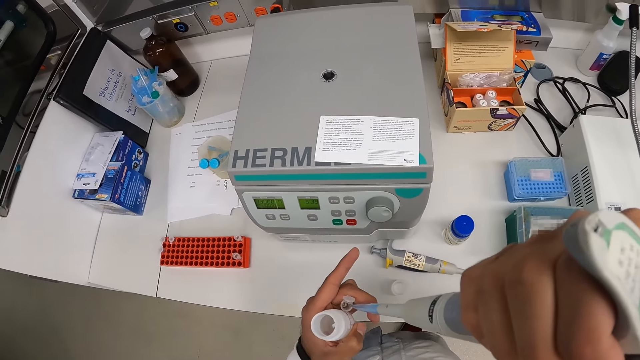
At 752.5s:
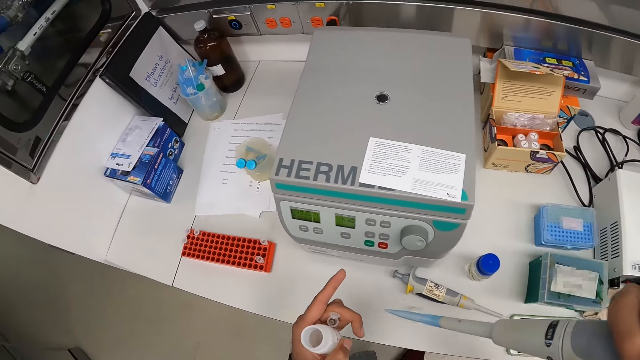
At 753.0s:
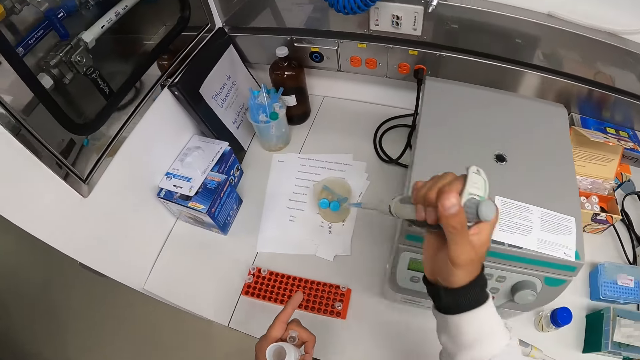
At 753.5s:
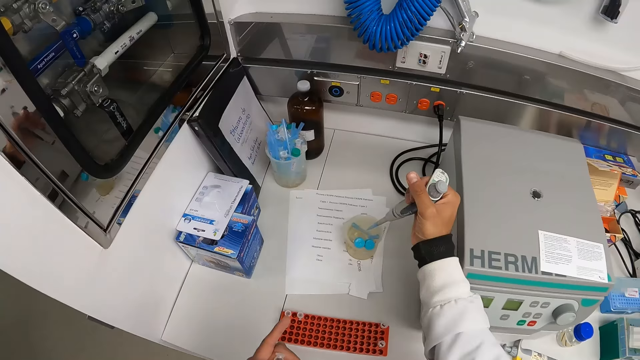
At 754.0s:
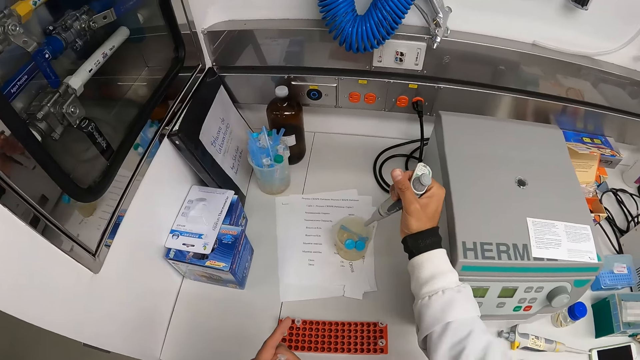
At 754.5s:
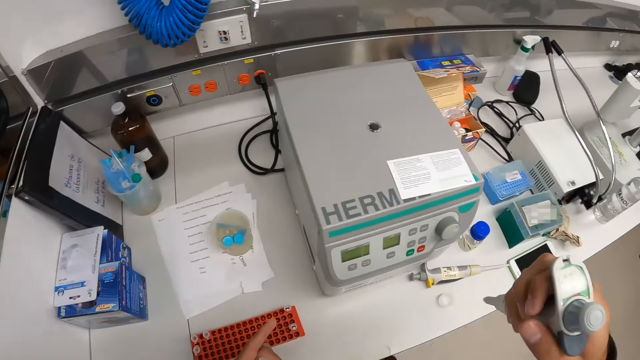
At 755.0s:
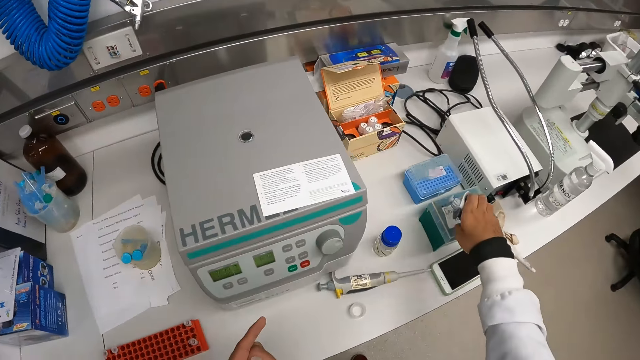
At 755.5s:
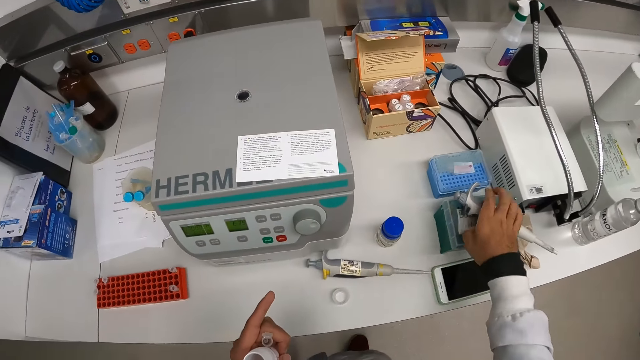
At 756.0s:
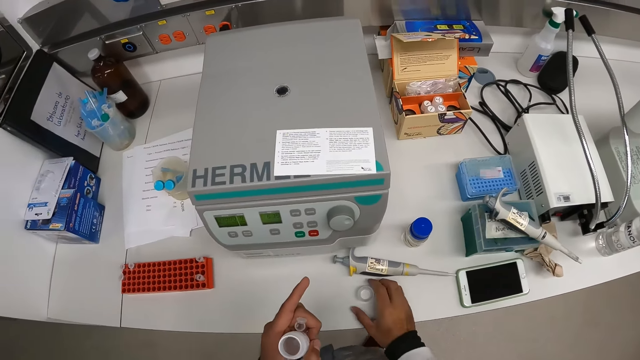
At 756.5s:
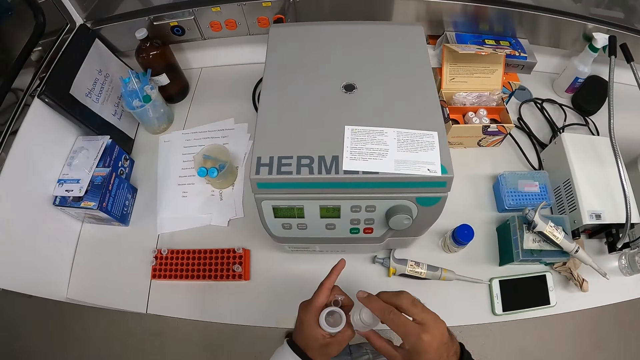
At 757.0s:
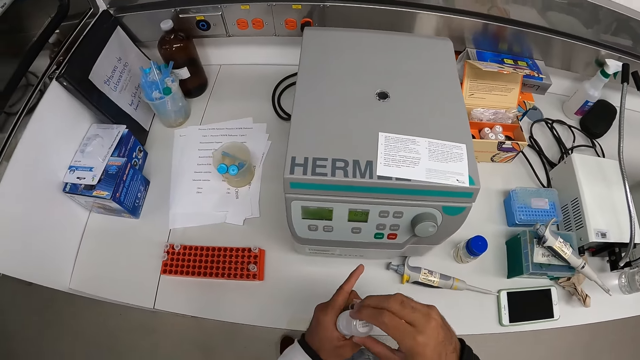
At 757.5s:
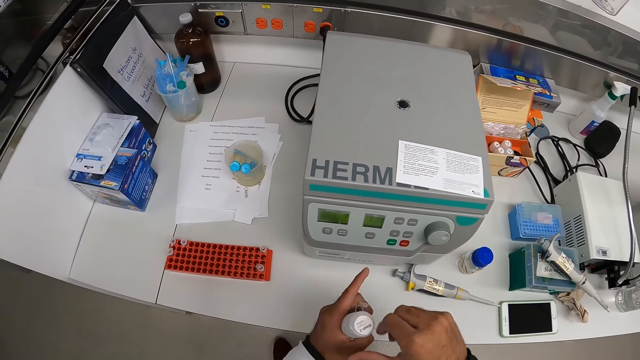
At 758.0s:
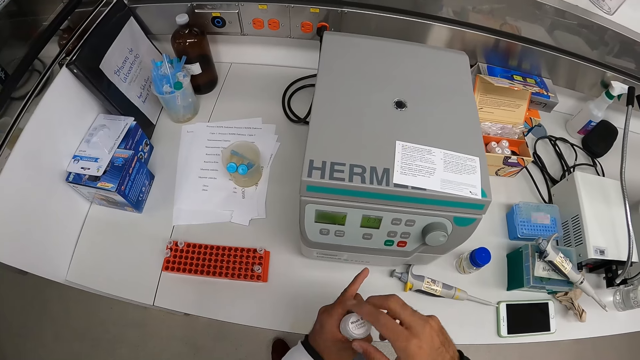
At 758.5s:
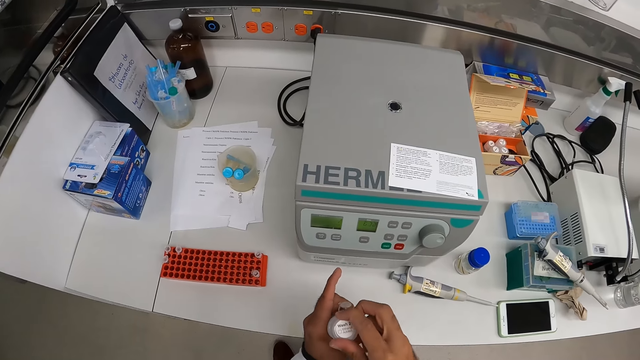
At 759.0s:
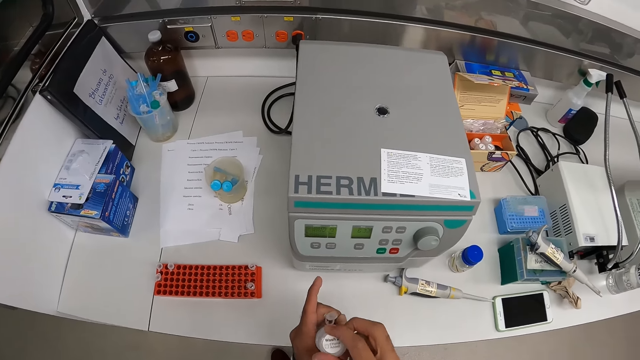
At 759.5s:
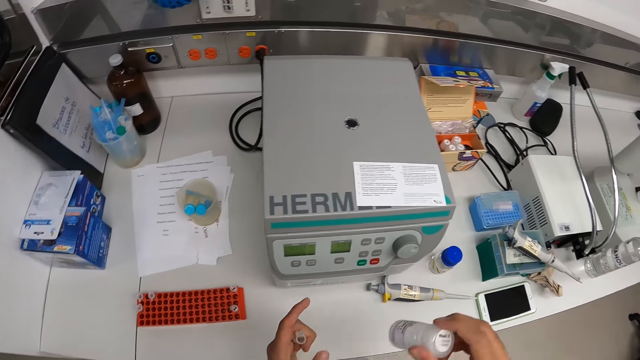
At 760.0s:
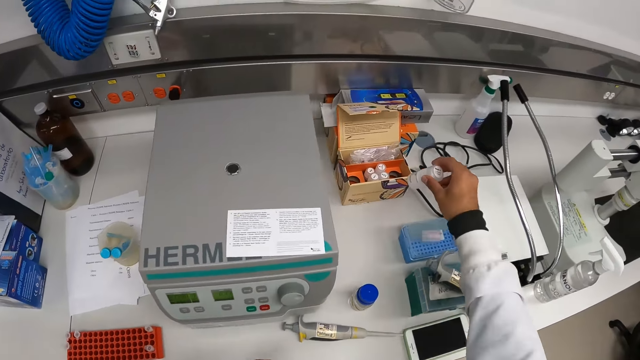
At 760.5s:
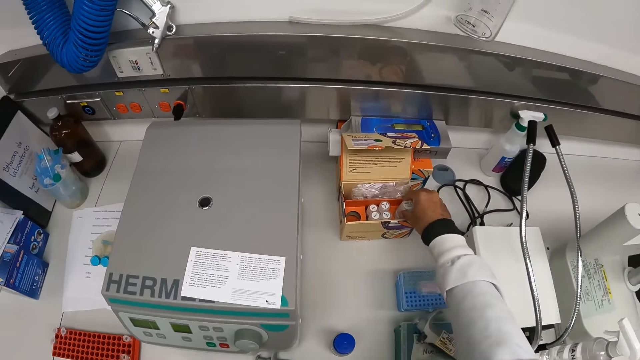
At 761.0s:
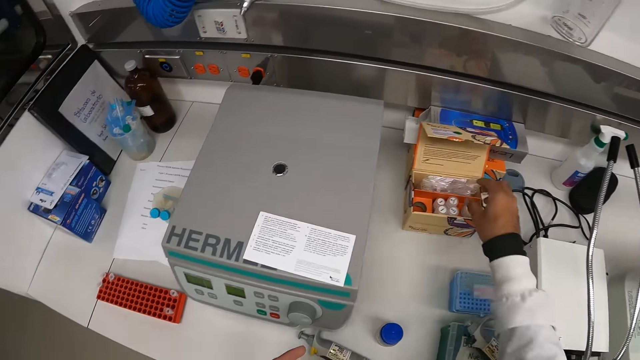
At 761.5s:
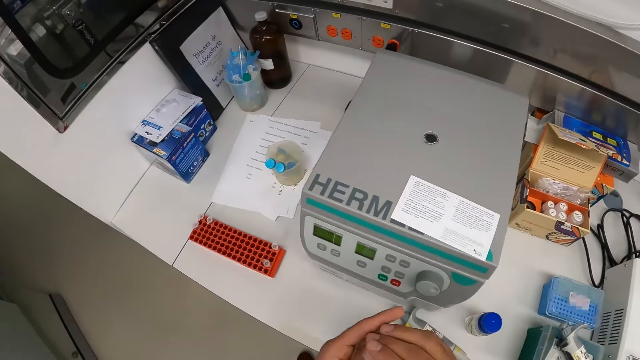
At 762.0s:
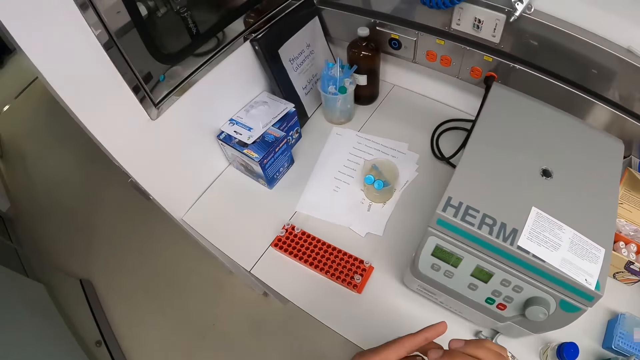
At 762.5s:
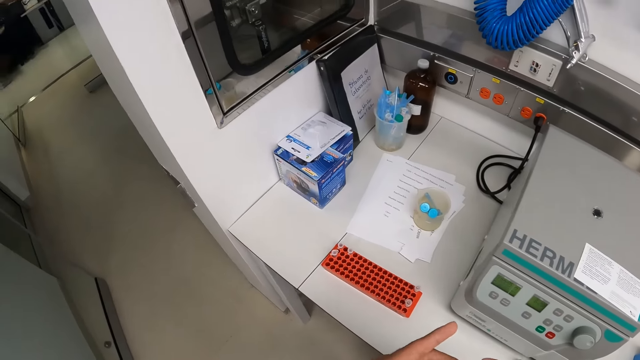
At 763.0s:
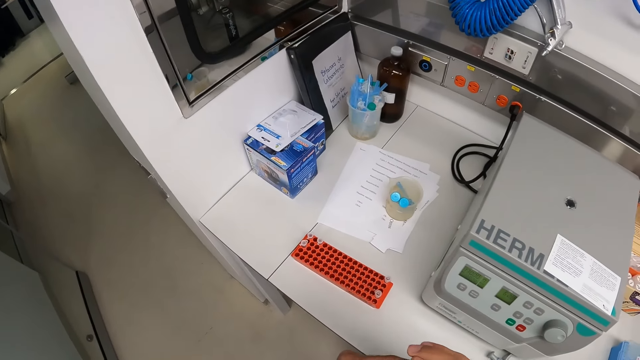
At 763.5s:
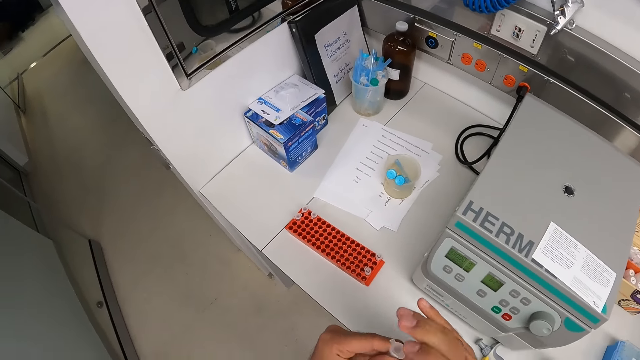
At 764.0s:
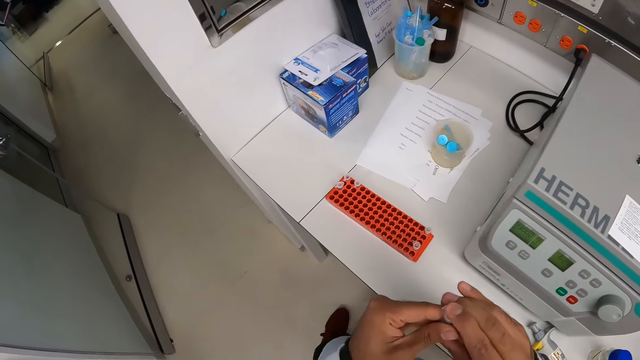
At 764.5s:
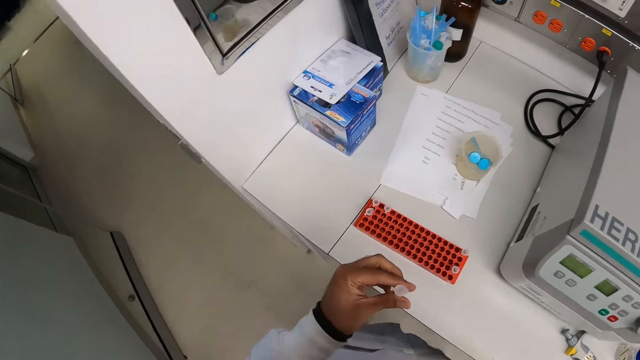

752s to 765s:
The camera wearer drops the syringe mouth in the tin. He dips the dropper or syringe in his right hand into a container on the table. He drops the dropper on the container on the table with his right hand. He picks the cover of the container from the table with his right hand. He closes the container in his left hand with the cover in his right hand. He drops the container in the box on the table with his right hand. He closes the vial in his left hand with the cover in his right hand.

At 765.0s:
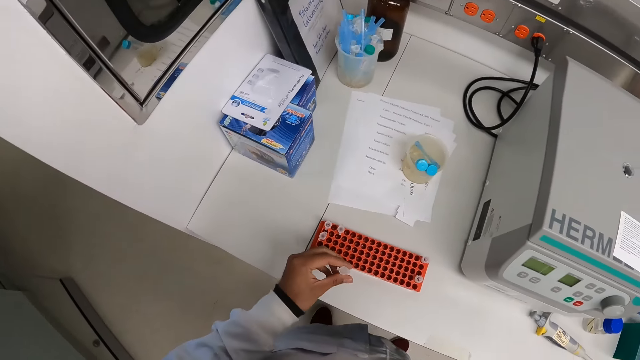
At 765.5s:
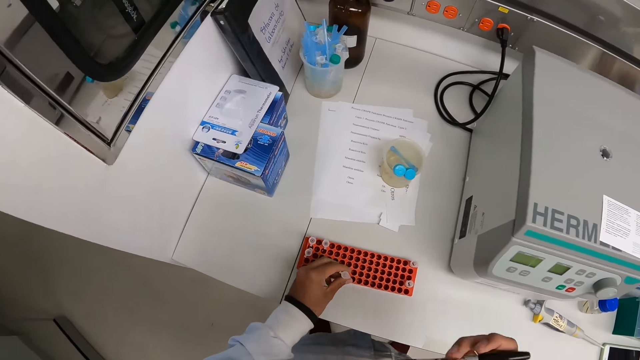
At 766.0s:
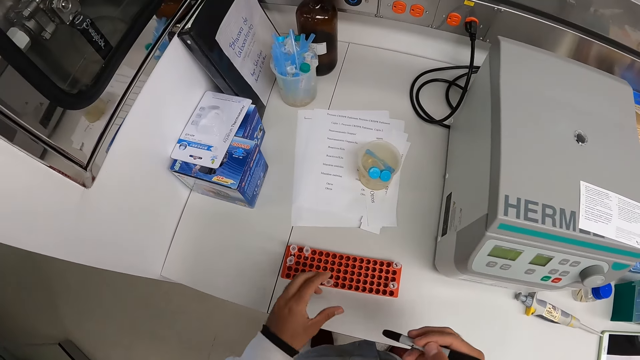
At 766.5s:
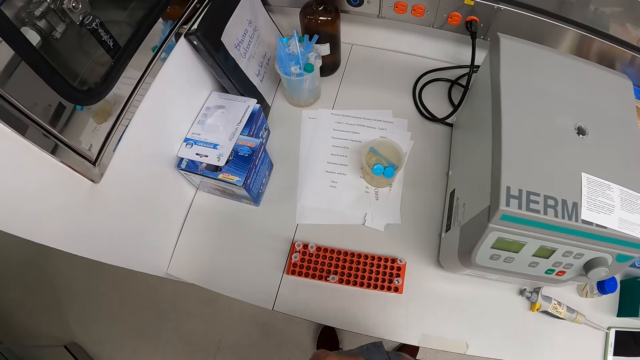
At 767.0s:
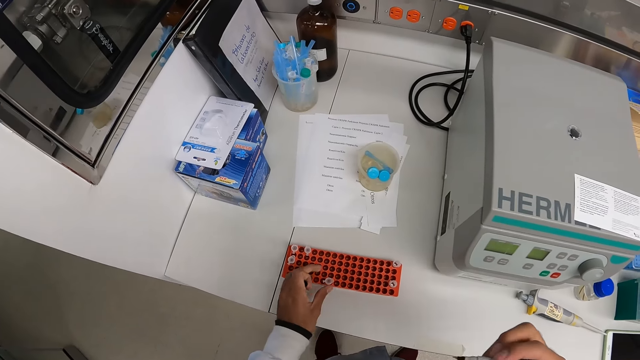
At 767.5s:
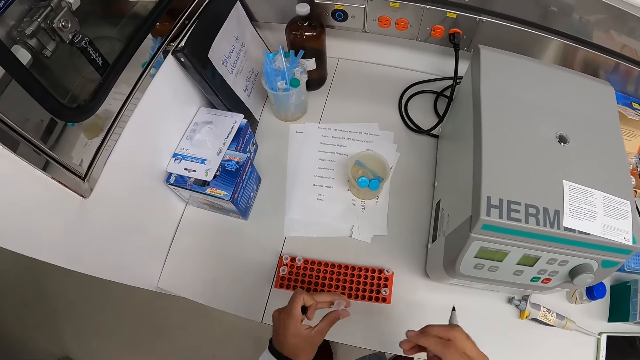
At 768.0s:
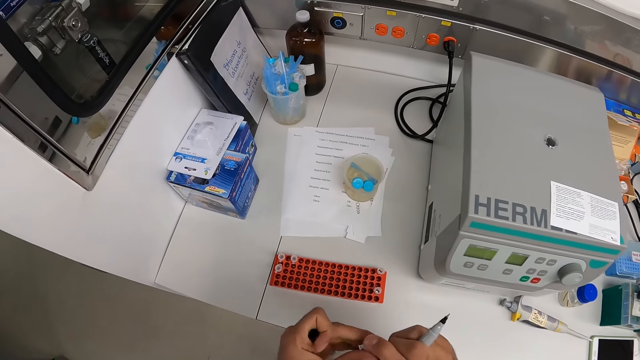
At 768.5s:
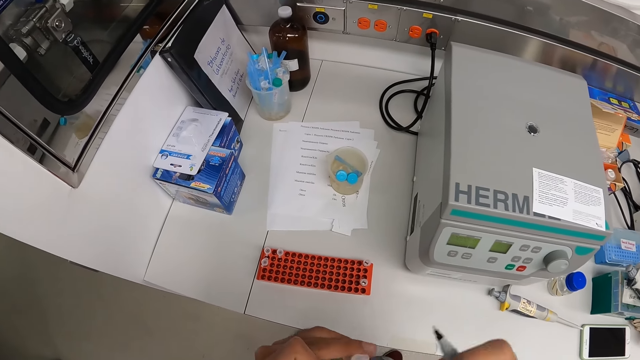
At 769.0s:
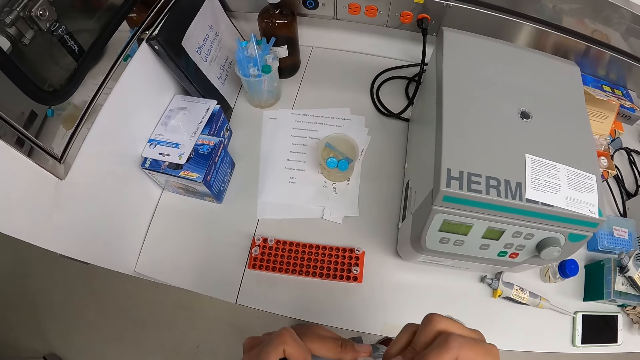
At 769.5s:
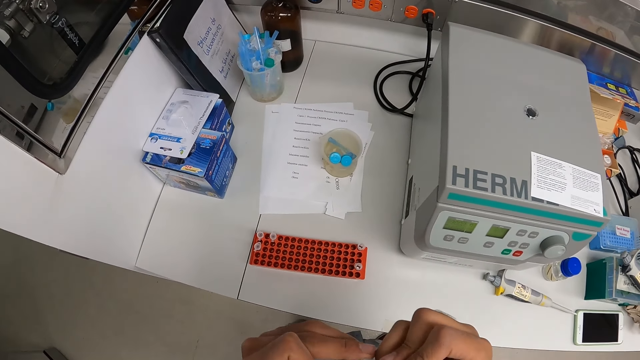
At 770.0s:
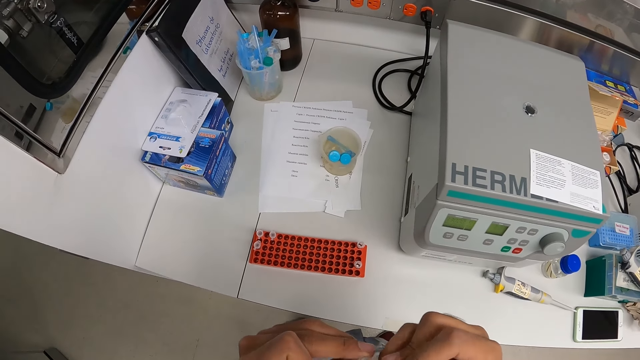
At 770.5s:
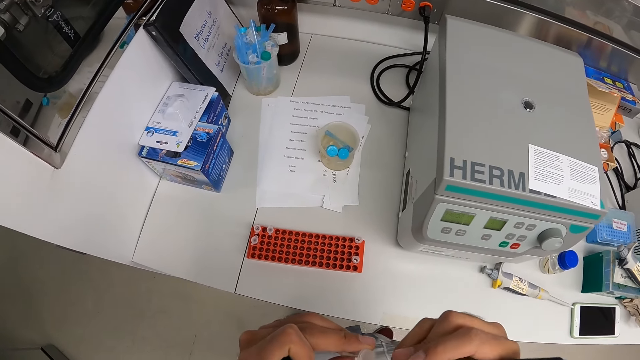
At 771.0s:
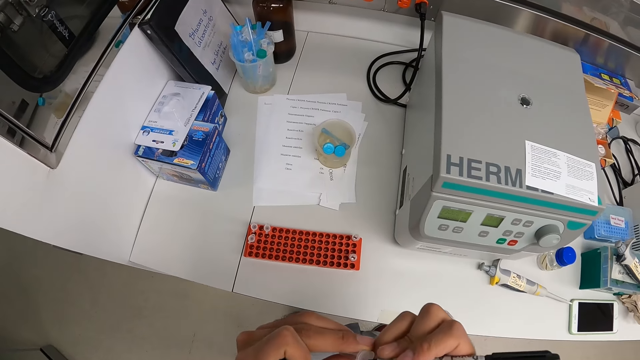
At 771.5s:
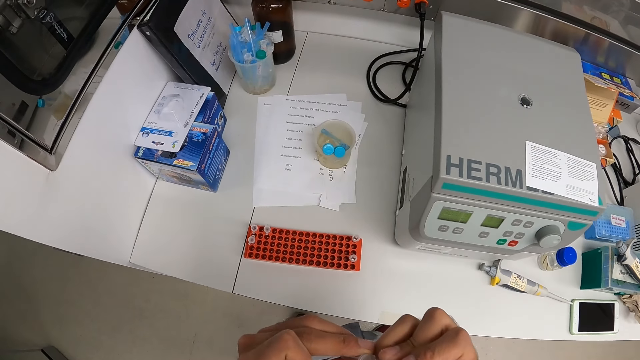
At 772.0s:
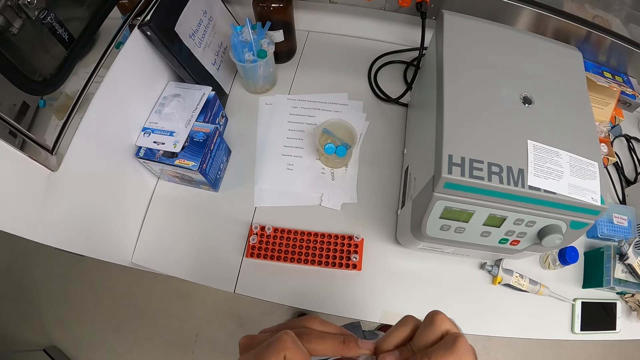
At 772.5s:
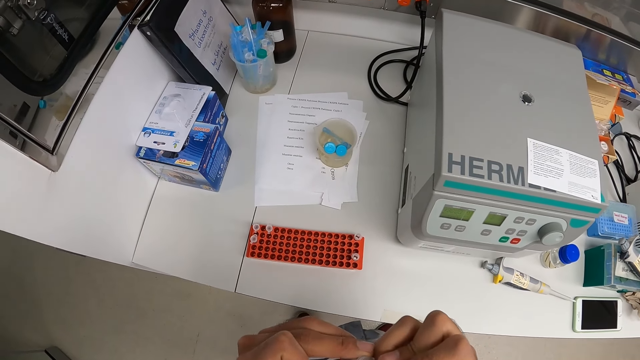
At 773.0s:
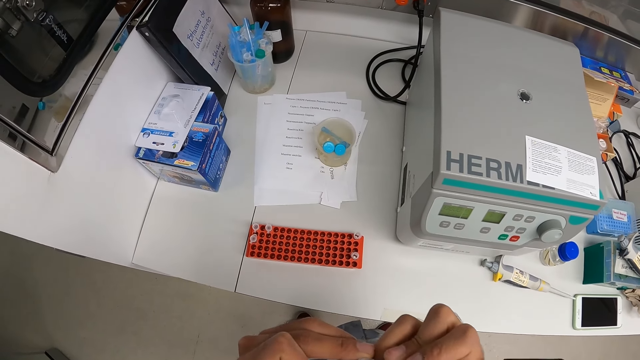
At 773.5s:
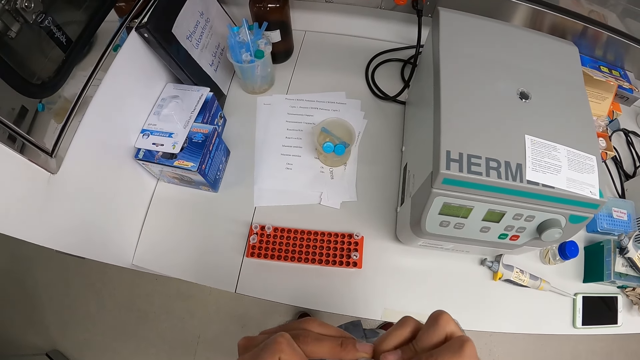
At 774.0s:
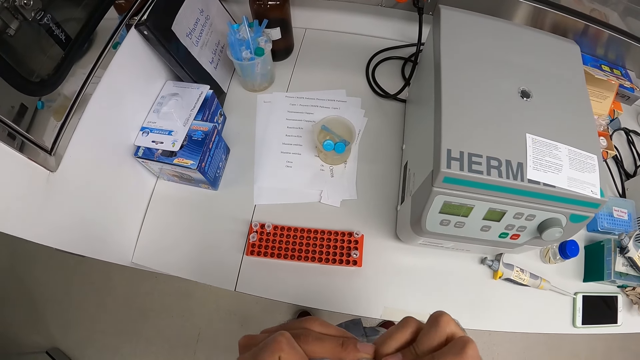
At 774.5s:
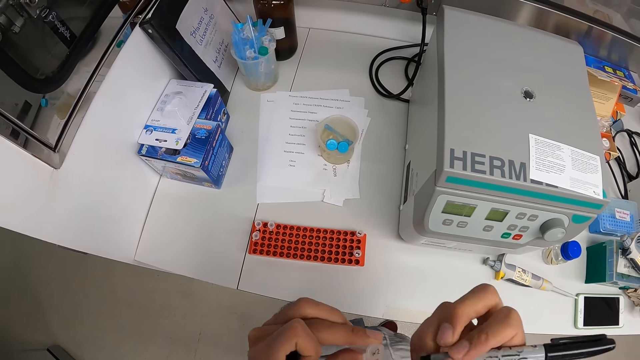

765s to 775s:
The camera wearer drops the vial or test tube in the rack with his left hand. He picks the vial from the rack with his left hand. He holds the vial with both hands. He labels the test tube with a pen.
